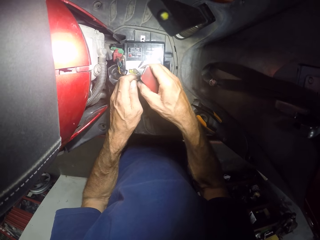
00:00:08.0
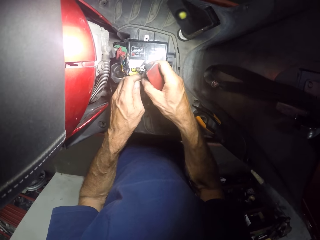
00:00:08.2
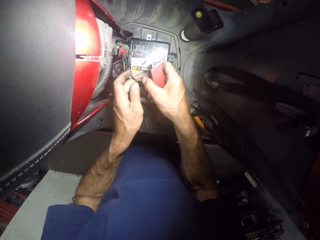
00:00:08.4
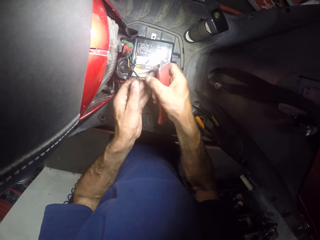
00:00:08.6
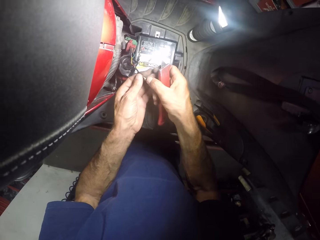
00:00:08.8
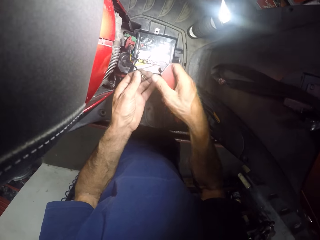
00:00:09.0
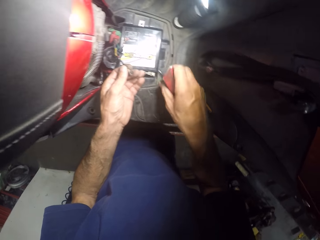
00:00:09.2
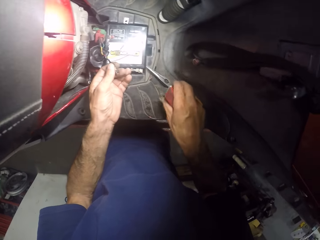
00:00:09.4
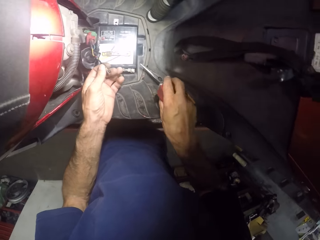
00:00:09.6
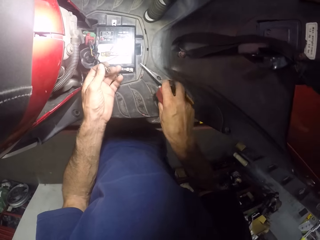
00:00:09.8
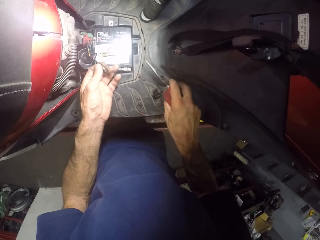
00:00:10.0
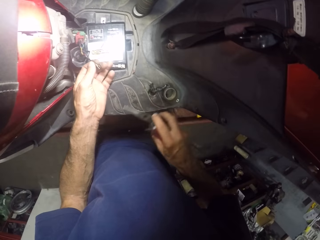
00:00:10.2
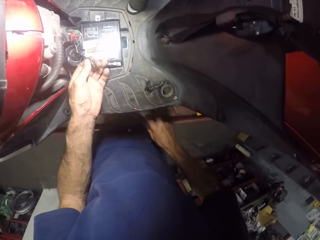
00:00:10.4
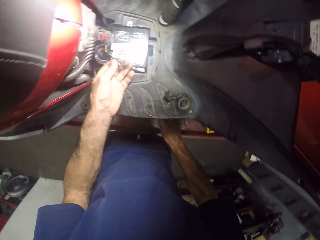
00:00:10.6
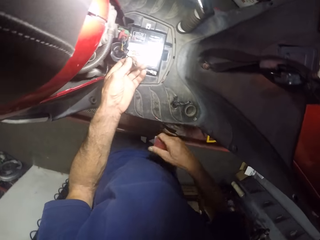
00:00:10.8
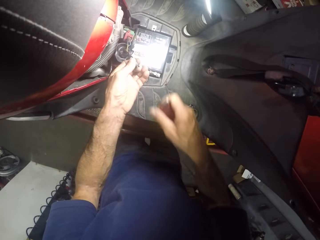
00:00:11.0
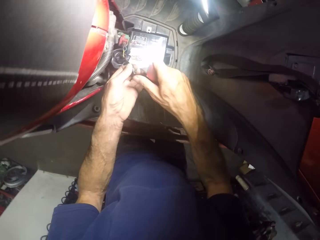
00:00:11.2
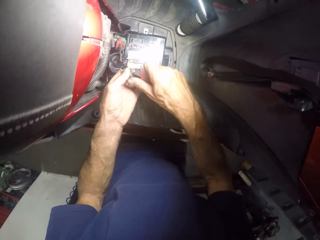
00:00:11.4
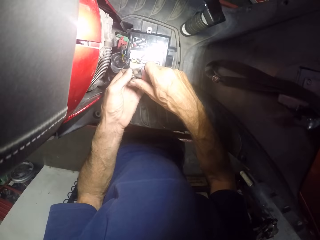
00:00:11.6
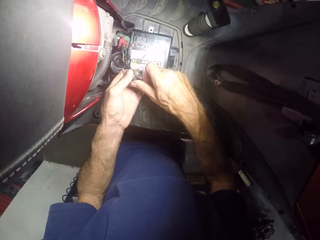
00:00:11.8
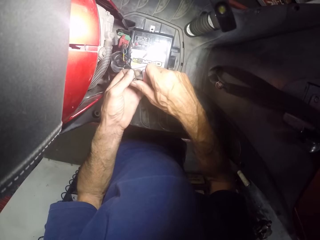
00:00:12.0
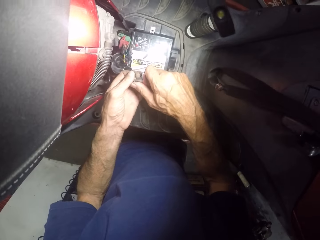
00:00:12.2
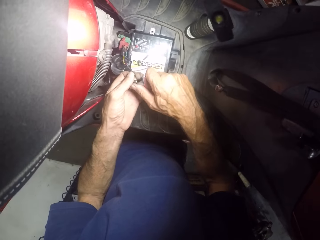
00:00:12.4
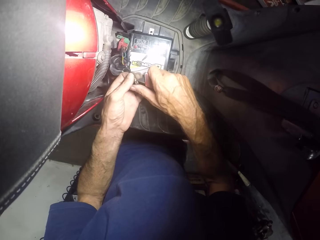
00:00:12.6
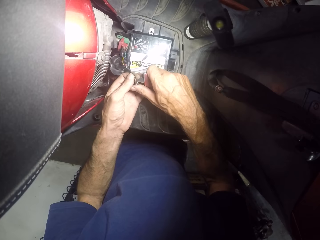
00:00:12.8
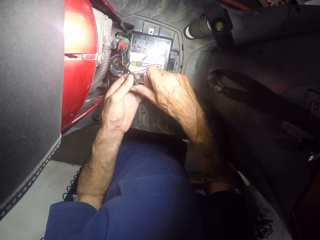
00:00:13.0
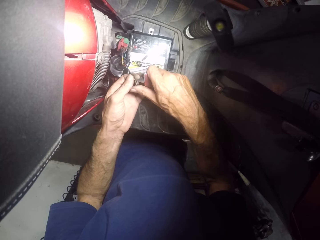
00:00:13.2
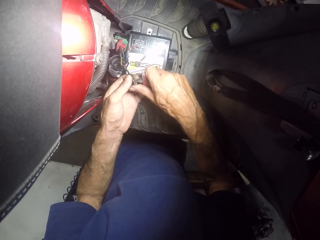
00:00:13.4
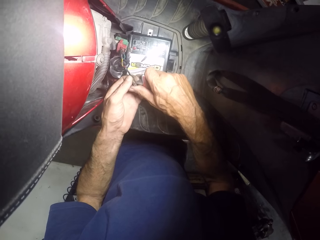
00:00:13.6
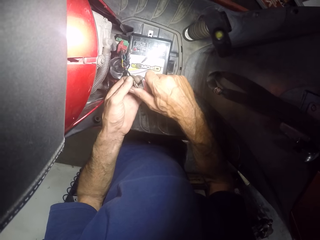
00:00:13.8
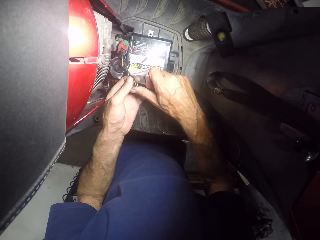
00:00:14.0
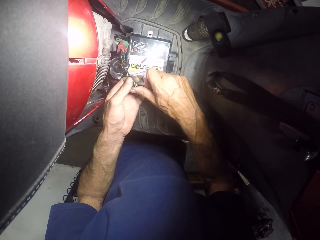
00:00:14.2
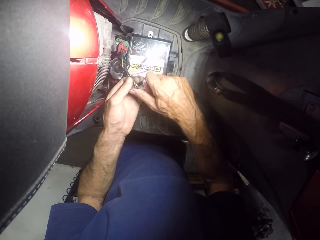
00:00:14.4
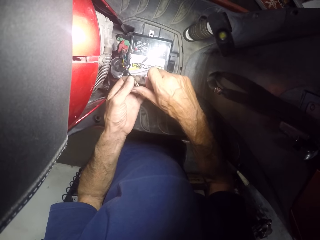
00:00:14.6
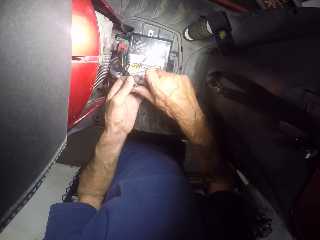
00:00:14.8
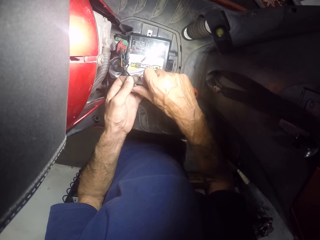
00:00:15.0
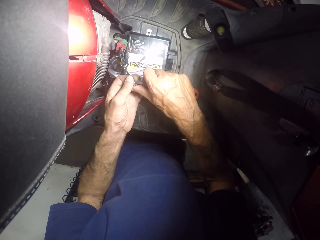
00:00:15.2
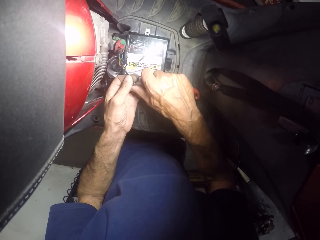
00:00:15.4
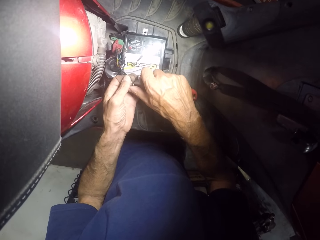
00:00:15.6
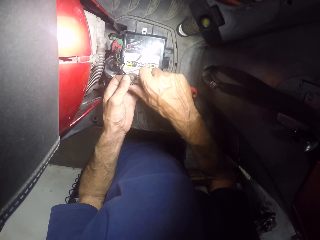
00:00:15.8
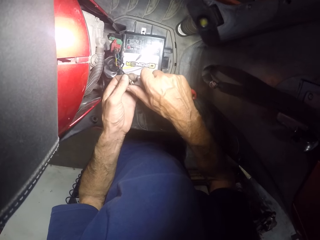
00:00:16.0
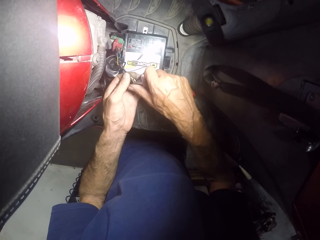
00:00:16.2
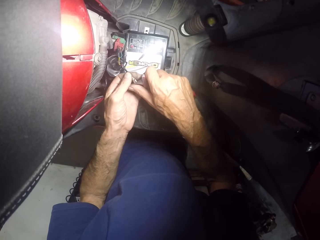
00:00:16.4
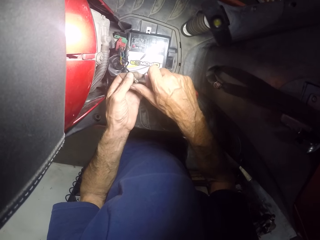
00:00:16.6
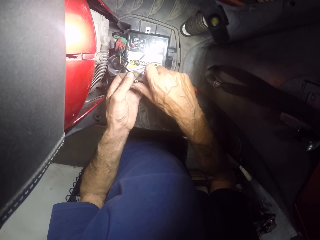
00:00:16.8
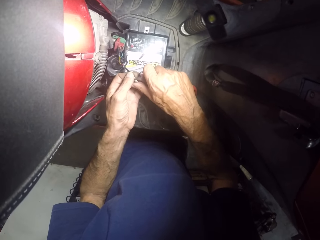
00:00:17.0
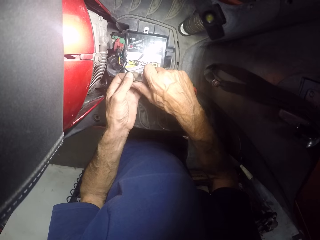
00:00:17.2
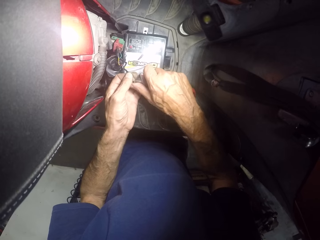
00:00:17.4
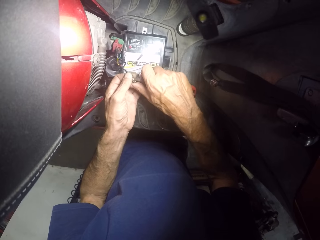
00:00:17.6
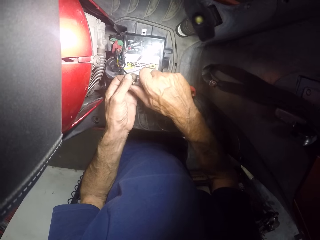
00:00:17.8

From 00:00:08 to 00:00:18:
The camera wearer grabs a plier. They drop the plier. They scrape the tip of the first battery cable with the knife. They cut wire with the utility knife.

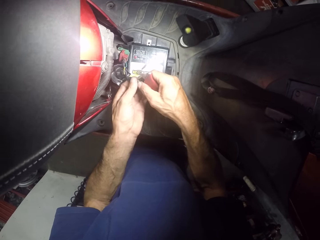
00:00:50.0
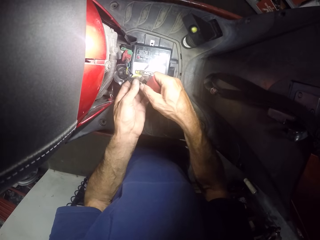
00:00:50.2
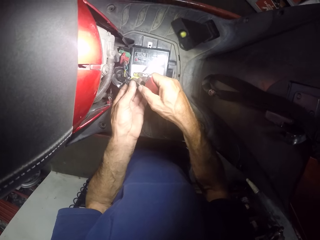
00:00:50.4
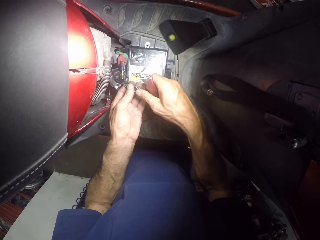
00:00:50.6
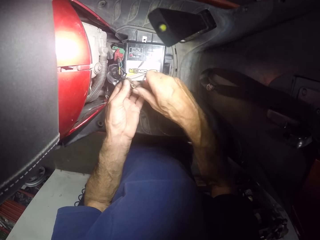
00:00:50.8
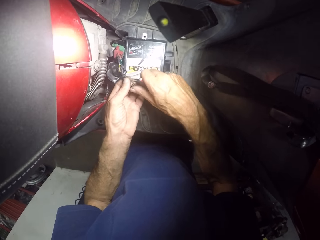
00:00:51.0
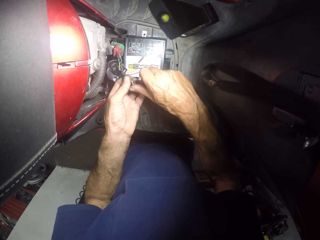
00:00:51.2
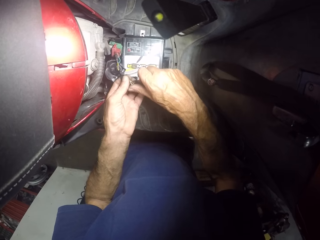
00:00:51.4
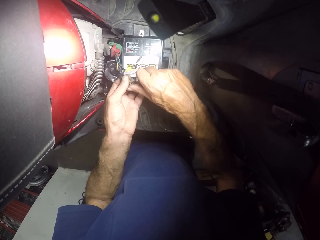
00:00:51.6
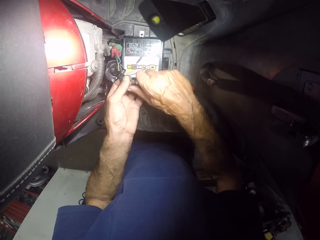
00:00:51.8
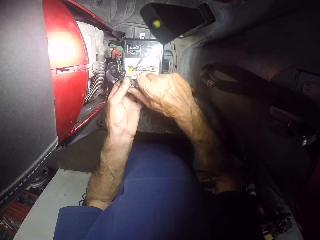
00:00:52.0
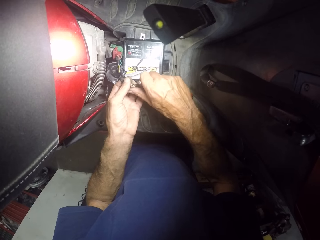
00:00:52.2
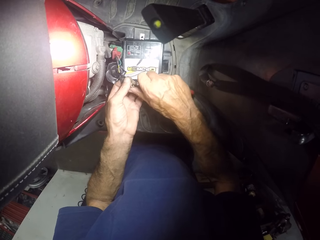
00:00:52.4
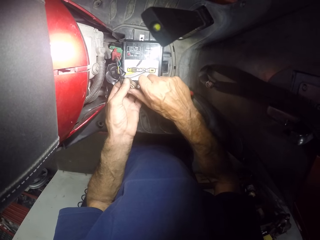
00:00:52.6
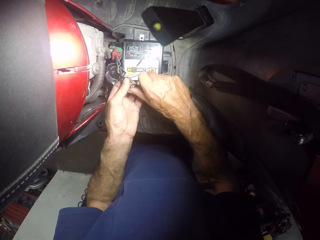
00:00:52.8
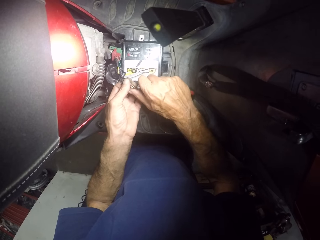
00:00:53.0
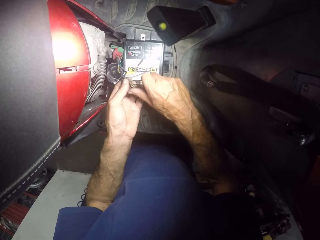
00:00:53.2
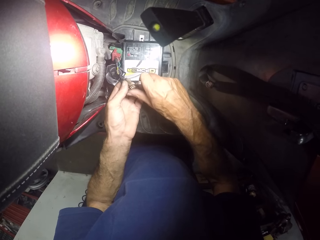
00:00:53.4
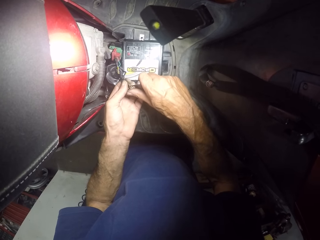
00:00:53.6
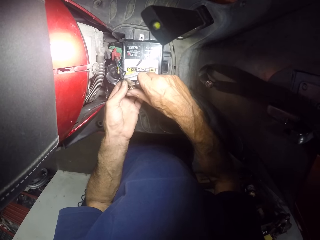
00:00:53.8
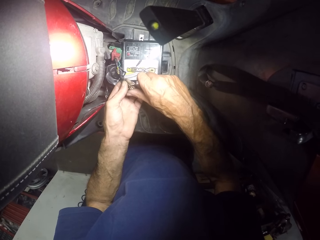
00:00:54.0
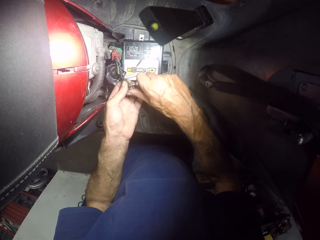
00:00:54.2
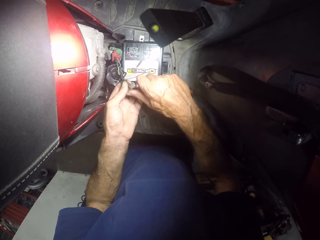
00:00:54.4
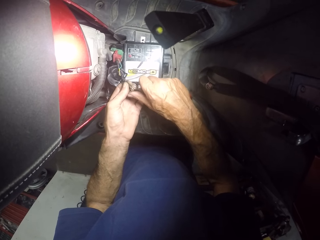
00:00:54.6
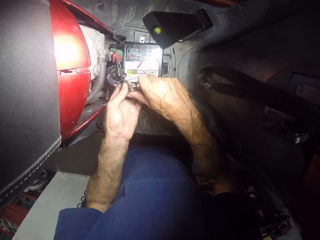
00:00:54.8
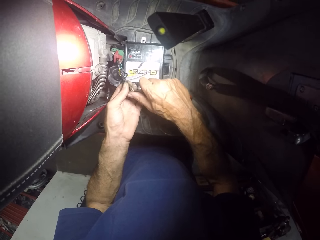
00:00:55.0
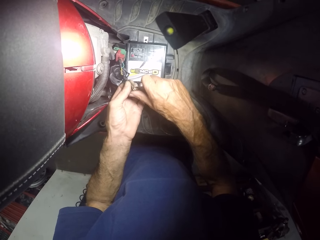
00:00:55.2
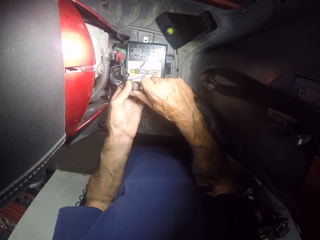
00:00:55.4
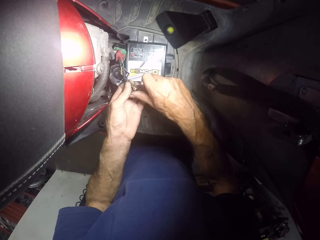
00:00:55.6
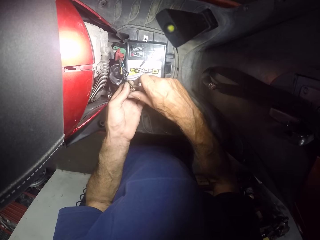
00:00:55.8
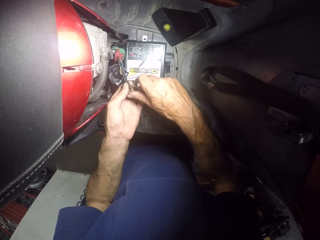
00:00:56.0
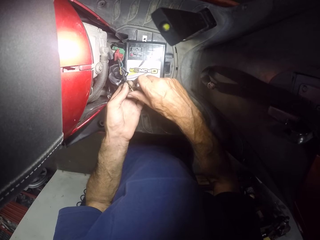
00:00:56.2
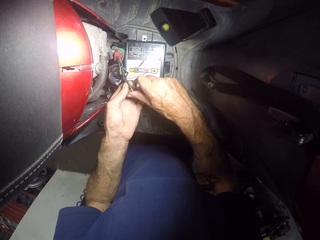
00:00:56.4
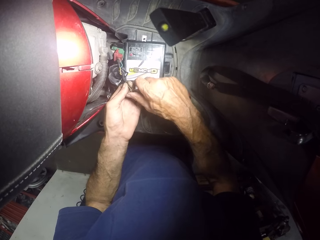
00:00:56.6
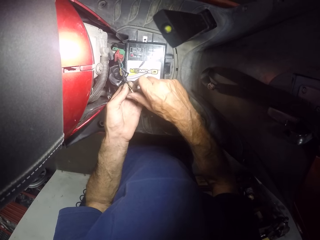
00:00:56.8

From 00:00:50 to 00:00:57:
The camera wearer scrapes the tip of the second battery cable with the knife.

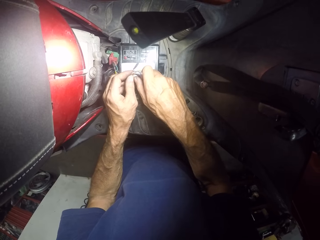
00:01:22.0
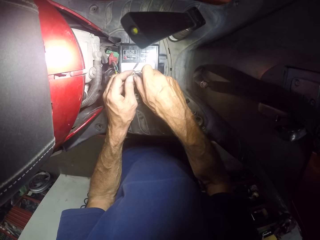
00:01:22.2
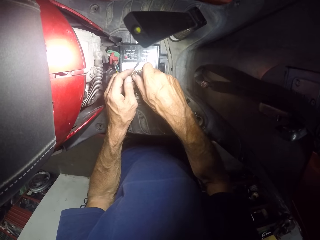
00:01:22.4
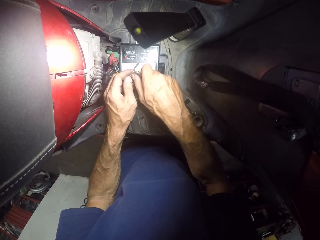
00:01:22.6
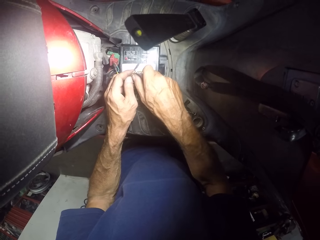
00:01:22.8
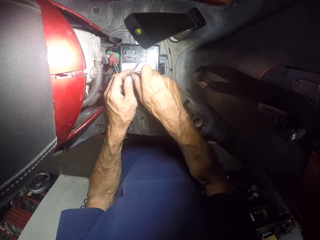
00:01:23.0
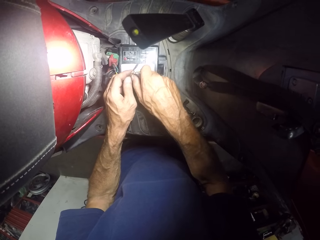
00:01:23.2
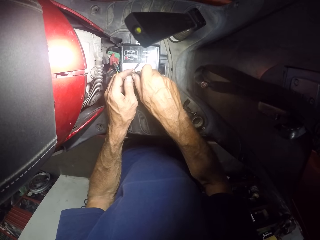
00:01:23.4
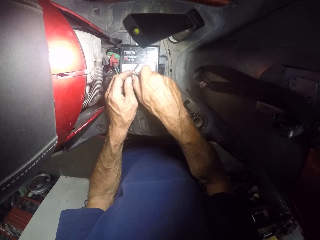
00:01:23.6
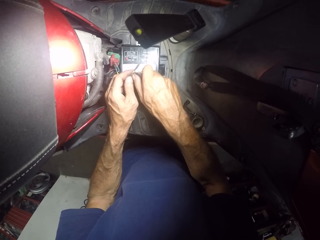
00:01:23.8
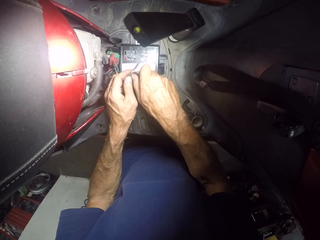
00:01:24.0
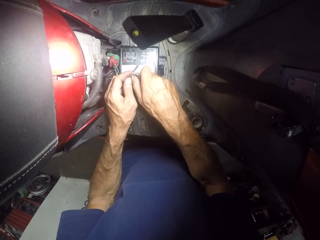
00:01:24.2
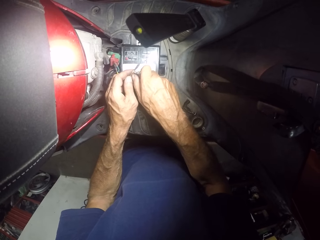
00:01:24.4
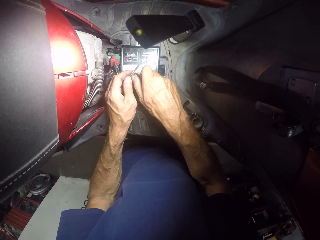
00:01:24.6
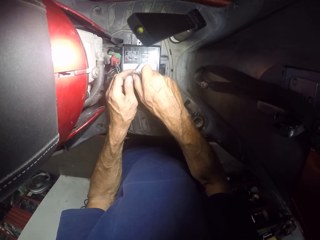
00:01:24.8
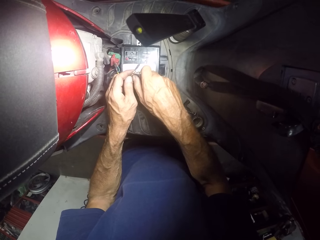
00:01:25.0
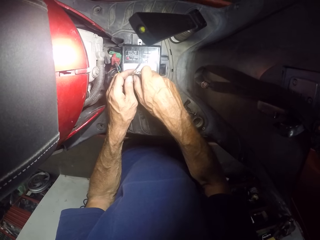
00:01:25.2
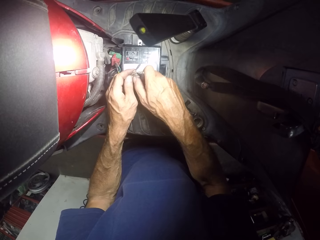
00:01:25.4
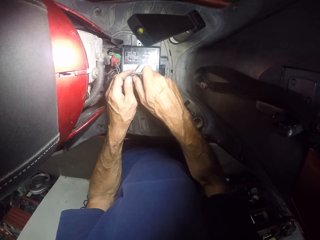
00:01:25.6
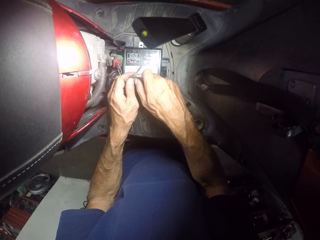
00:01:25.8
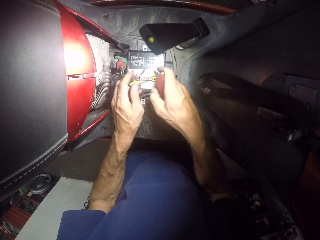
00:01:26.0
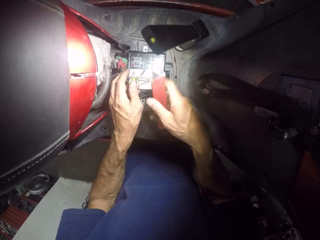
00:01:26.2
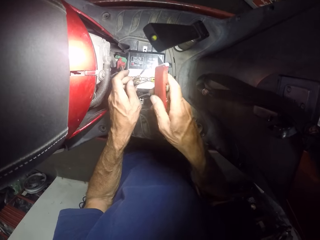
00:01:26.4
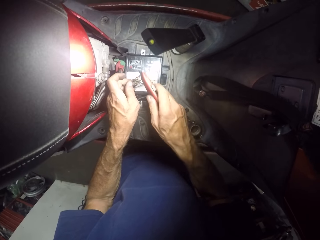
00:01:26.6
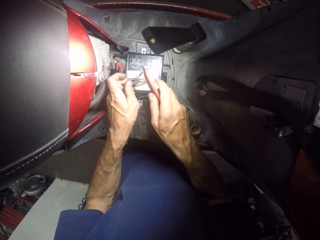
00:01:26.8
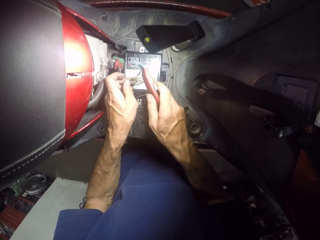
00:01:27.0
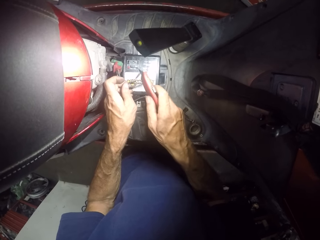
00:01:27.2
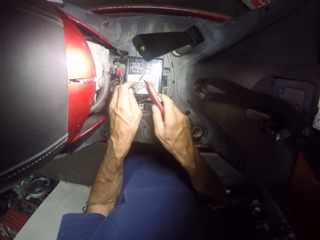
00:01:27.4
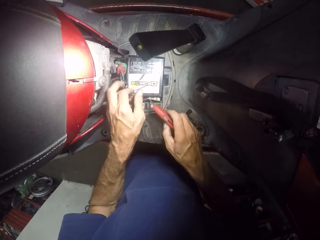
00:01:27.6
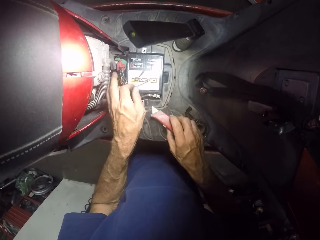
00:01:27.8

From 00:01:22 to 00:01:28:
The camera wearer scrapes the tip of the second battery cable with the knife. They hit the tip of the cables with the knife.
